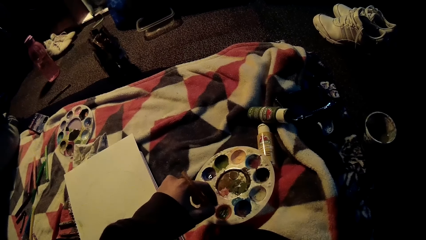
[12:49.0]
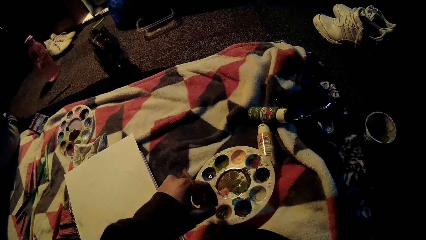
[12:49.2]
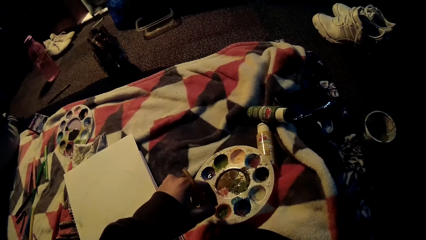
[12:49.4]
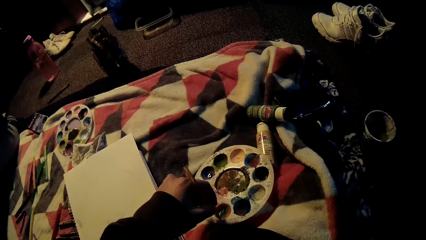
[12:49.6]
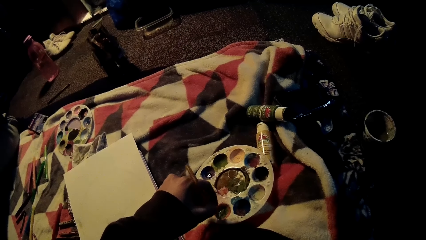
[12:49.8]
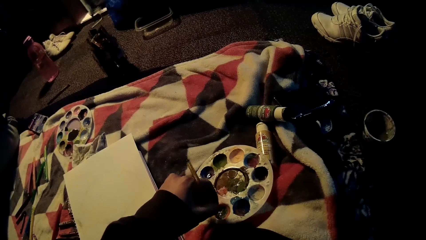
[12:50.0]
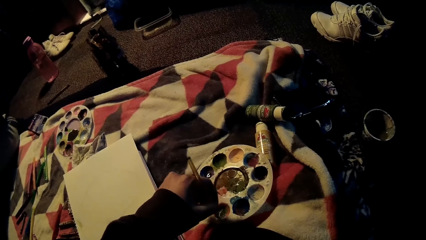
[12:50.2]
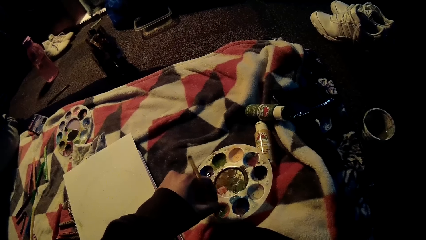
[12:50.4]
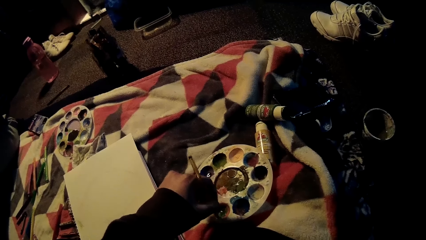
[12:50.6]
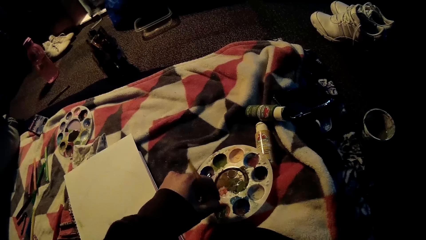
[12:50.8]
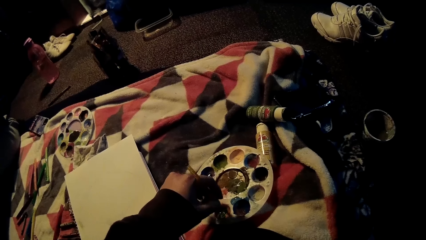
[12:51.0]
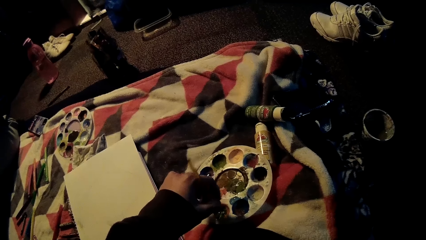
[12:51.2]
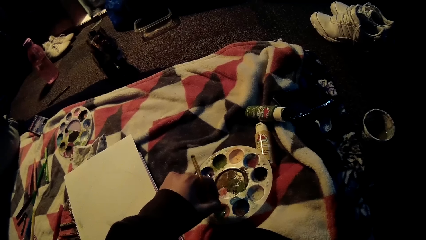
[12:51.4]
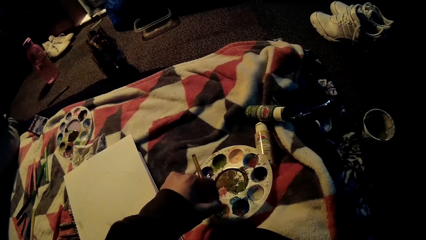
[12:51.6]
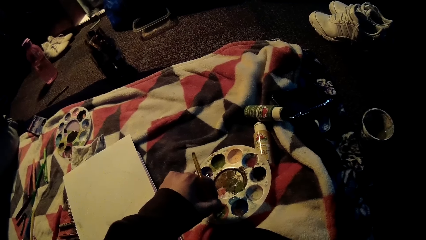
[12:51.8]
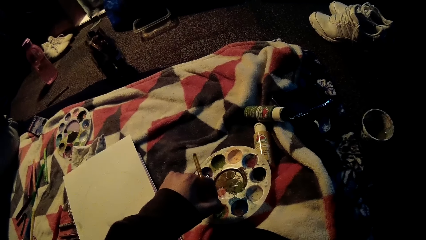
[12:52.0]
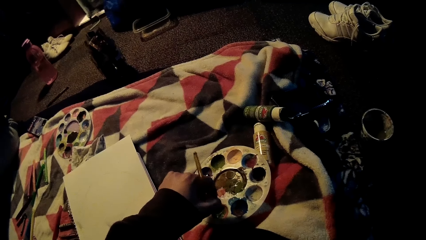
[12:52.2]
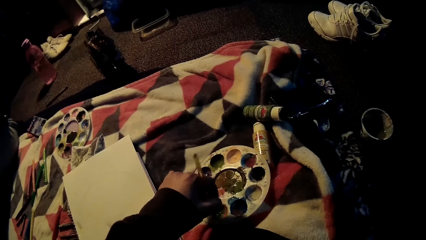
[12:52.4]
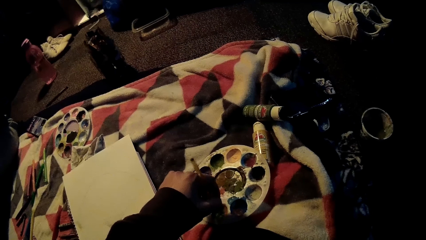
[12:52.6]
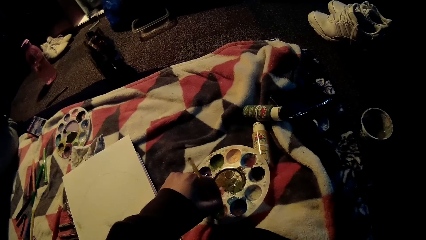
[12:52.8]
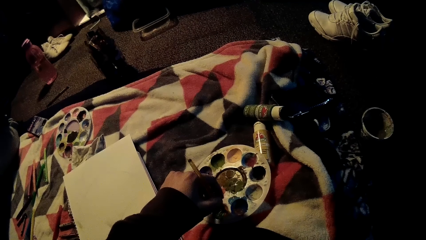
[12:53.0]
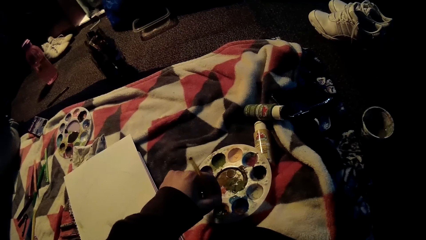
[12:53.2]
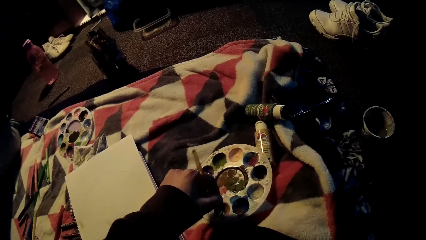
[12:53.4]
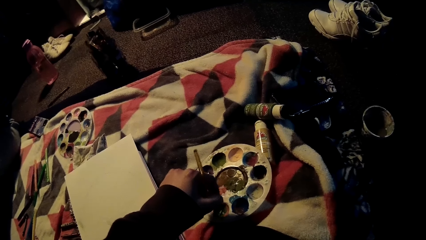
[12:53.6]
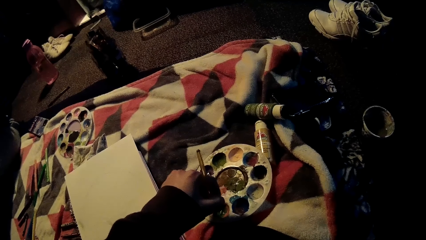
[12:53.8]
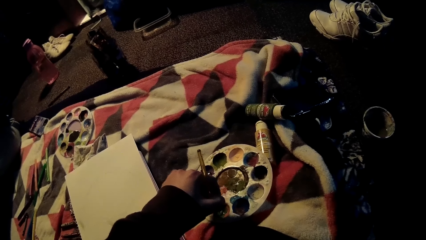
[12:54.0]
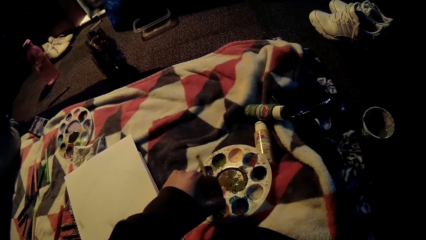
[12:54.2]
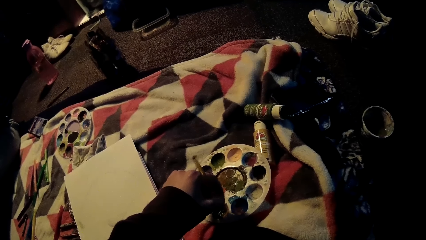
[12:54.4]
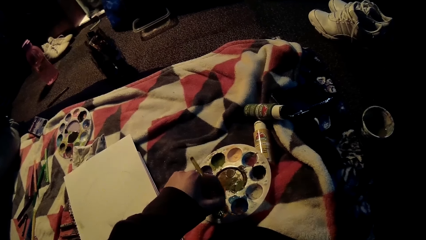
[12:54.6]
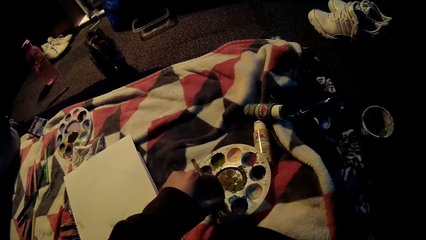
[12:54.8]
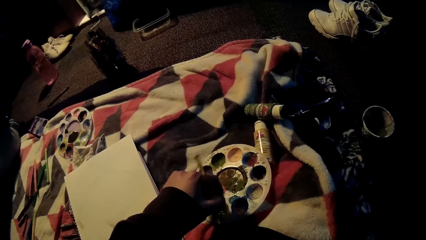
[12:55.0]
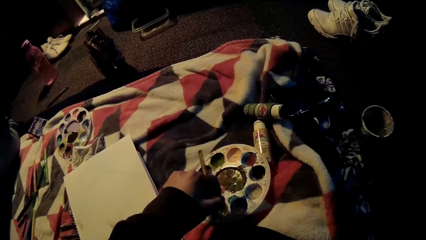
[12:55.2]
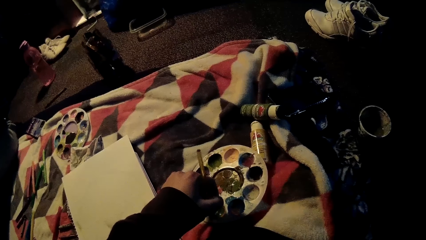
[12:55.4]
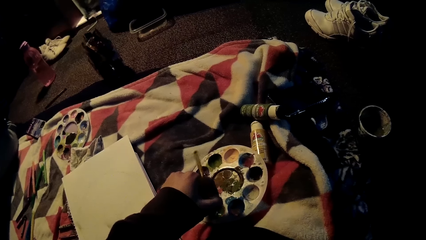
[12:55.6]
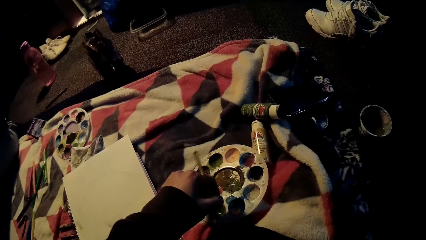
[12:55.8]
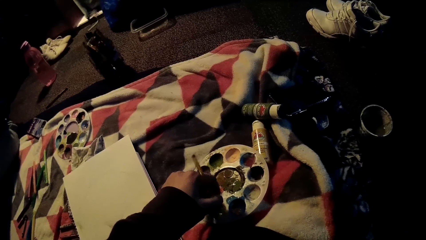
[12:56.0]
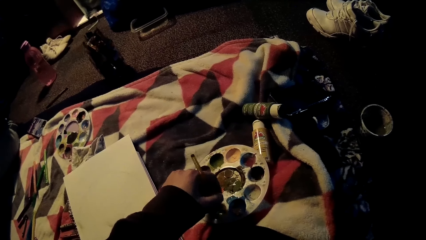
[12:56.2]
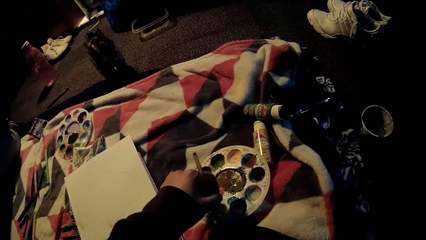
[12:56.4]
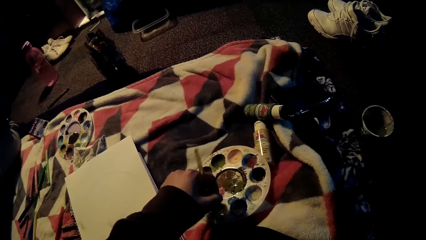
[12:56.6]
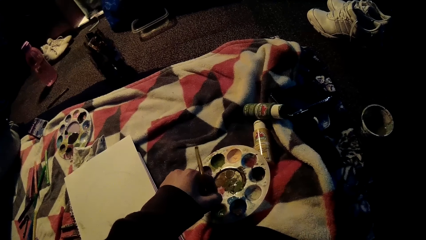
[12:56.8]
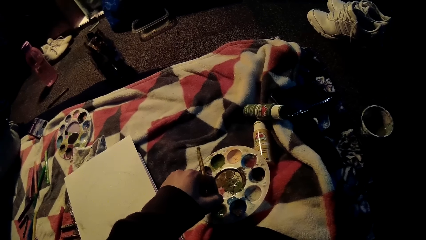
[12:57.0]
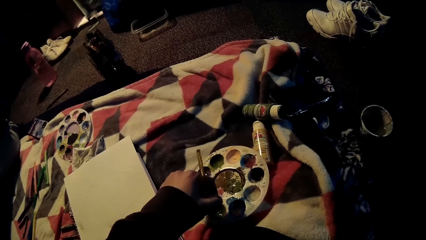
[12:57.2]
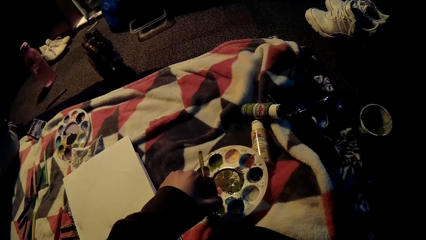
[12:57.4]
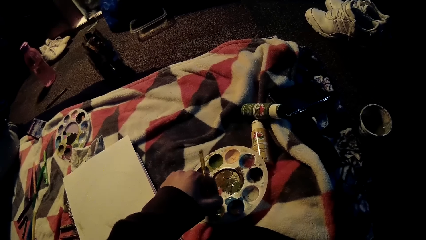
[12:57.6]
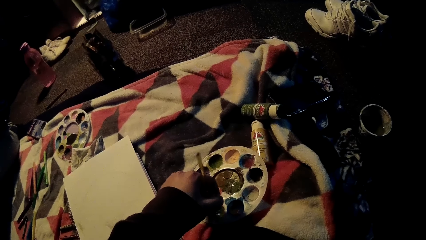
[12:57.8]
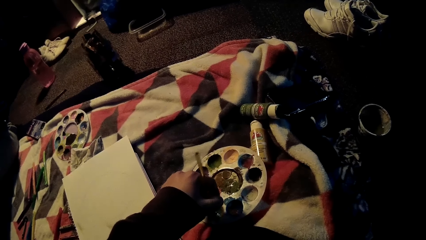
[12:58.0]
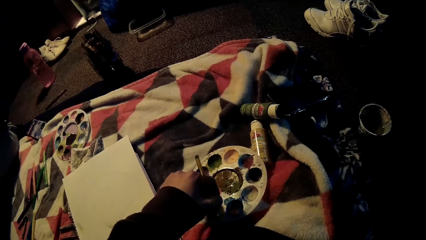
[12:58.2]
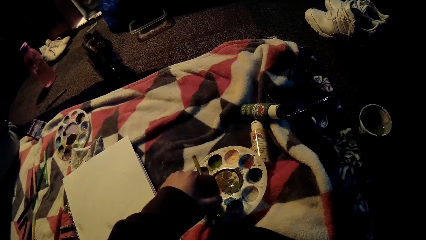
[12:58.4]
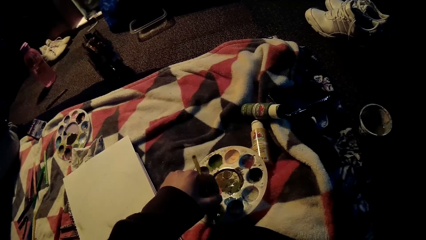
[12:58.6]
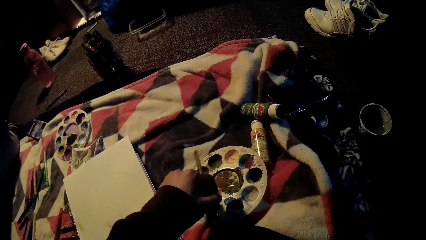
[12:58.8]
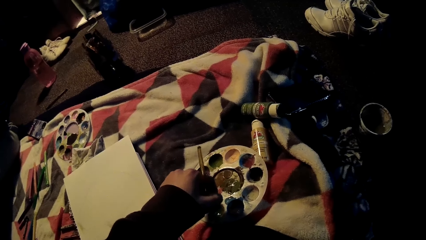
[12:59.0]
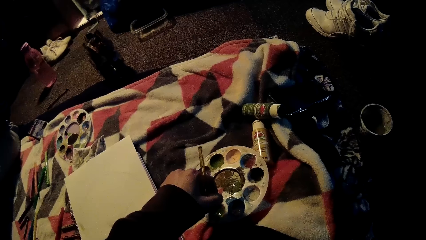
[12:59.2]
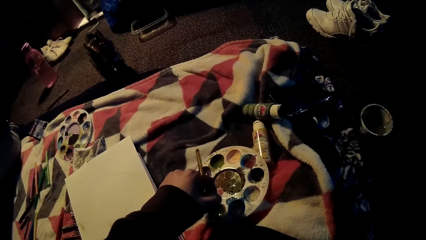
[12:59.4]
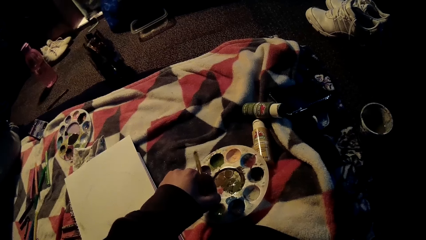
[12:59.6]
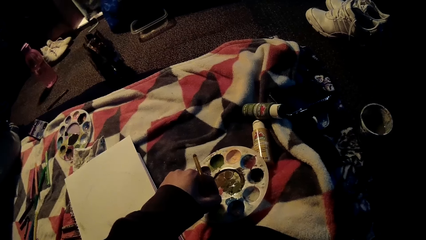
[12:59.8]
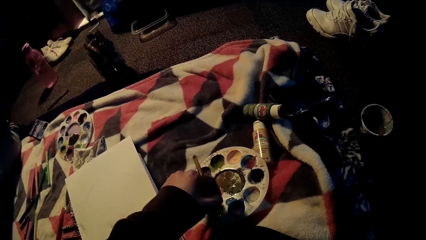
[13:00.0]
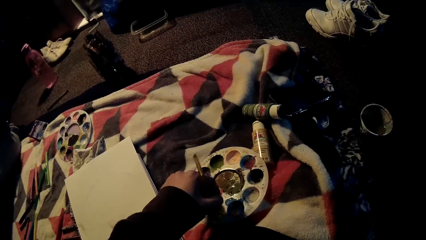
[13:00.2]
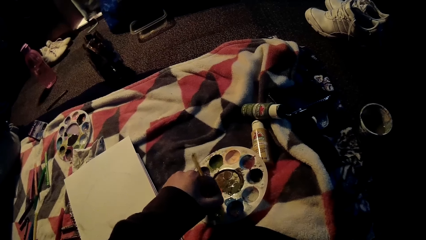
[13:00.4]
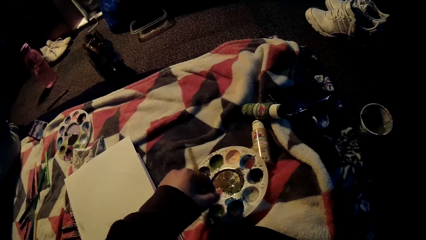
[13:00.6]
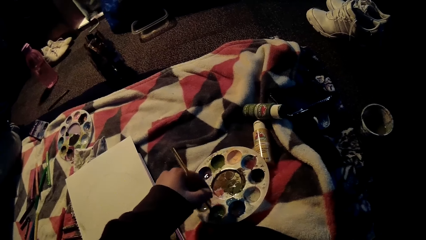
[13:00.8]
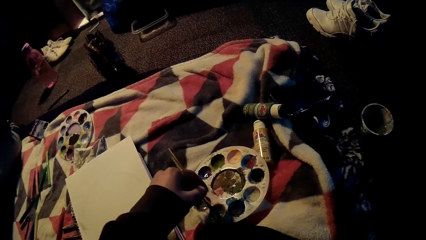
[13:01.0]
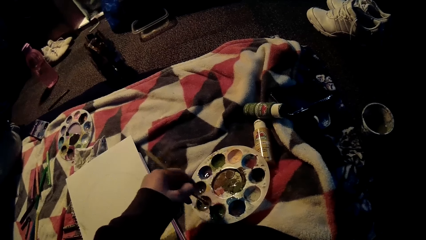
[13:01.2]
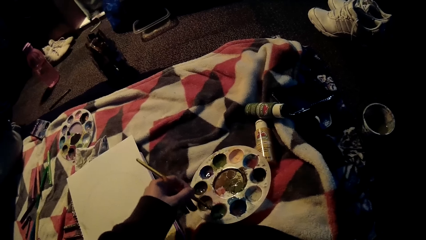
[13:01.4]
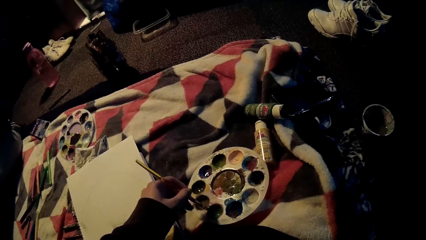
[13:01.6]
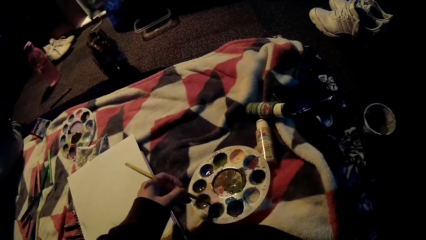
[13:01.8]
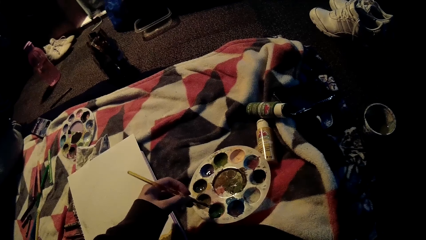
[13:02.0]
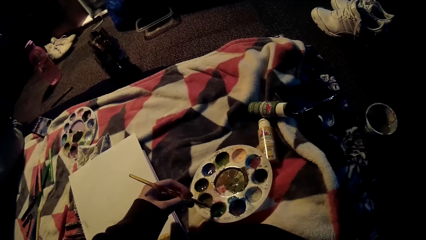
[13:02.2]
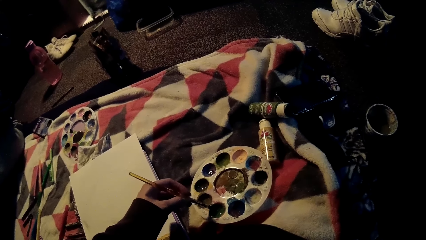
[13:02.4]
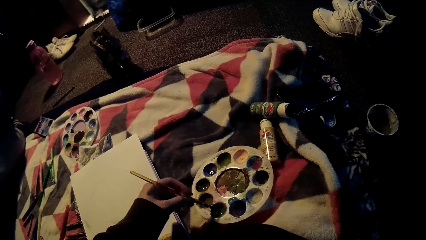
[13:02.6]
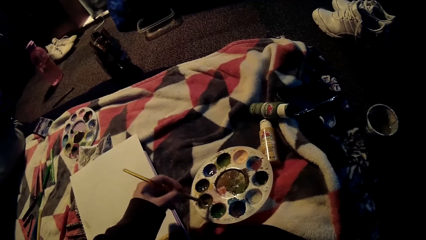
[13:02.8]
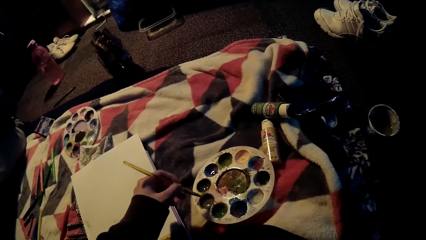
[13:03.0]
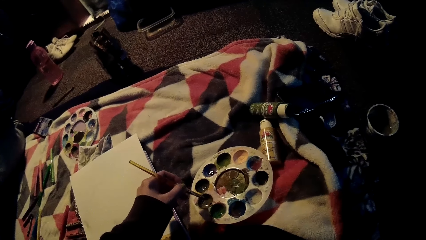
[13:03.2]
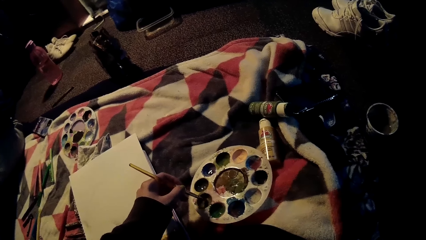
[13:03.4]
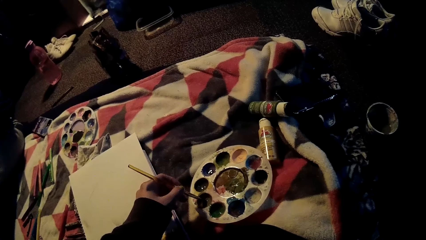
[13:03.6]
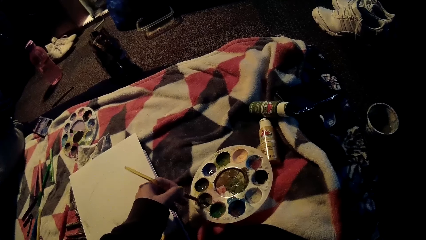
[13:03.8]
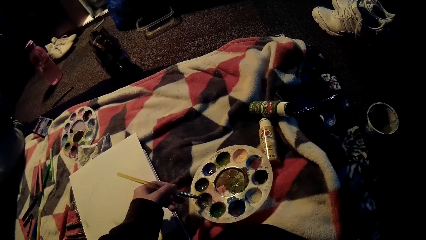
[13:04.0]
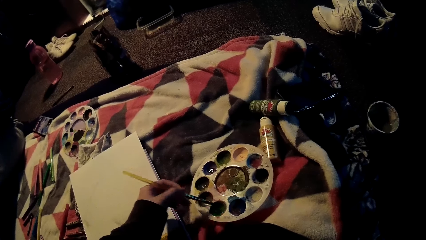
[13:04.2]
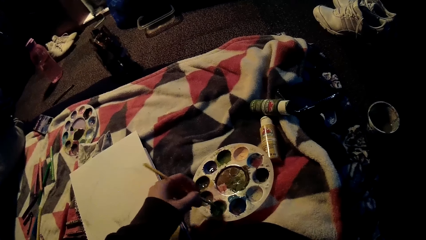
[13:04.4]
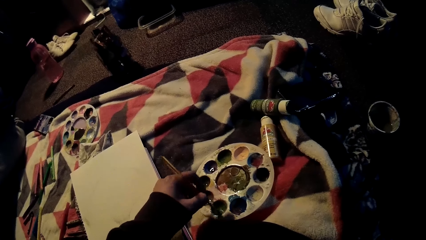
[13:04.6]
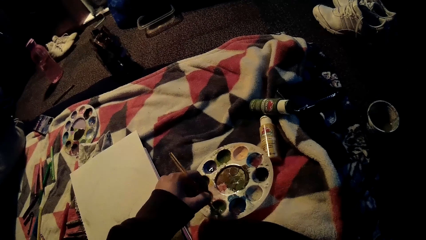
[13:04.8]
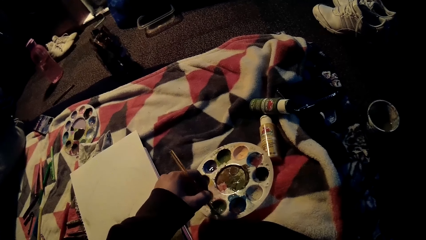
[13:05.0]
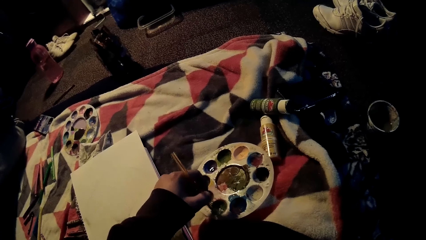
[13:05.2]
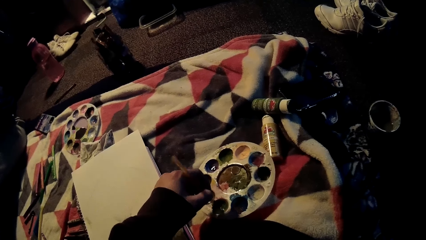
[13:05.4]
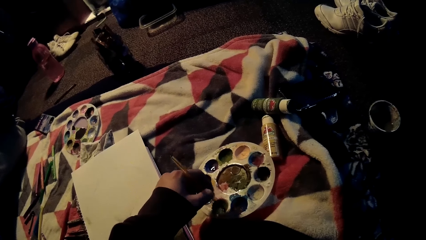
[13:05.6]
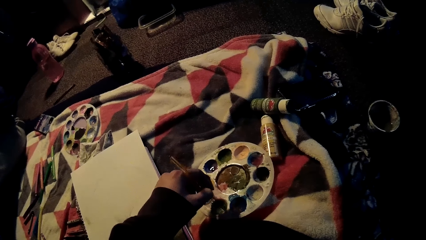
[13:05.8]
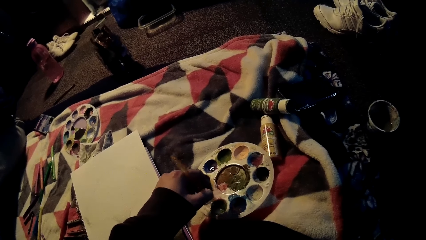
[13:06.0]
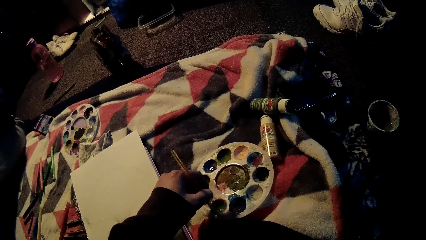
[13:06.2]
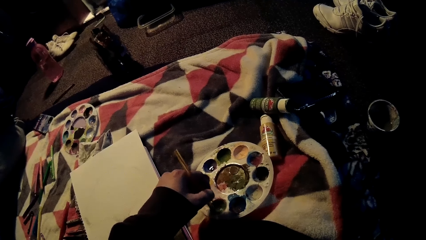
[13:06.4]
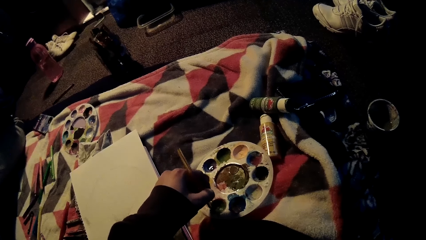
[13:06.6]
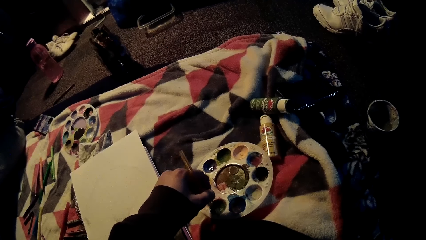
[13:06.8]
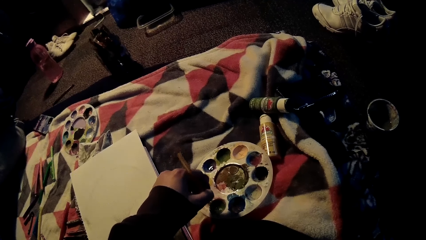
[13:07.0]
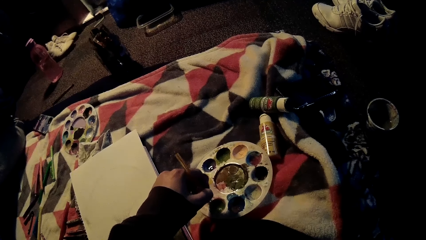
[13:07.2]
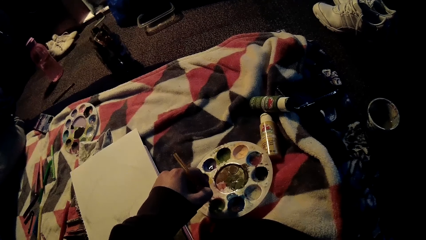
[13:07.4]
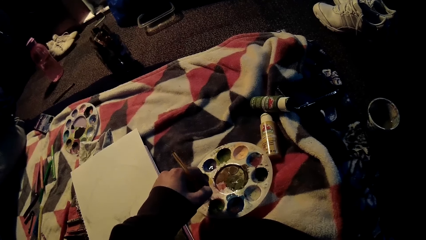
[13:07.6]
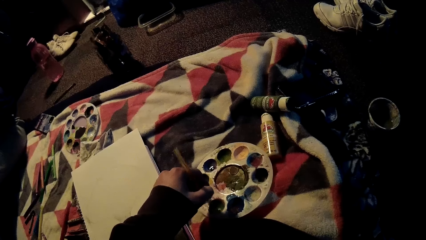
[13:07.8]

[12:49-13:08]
The camera wearer adjusts the palette with a paint brush. She rubs the brush on the palette edge. She scoops acrylic paint with the brush in her left hand. She mixes acrylic paint on the palette with the brush in her left hand.
